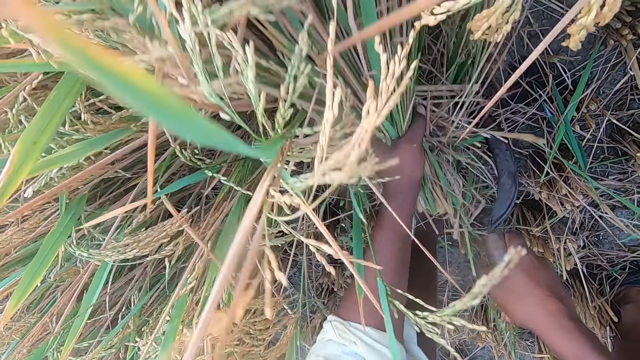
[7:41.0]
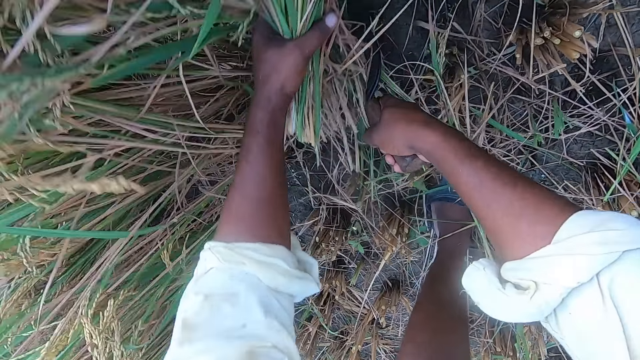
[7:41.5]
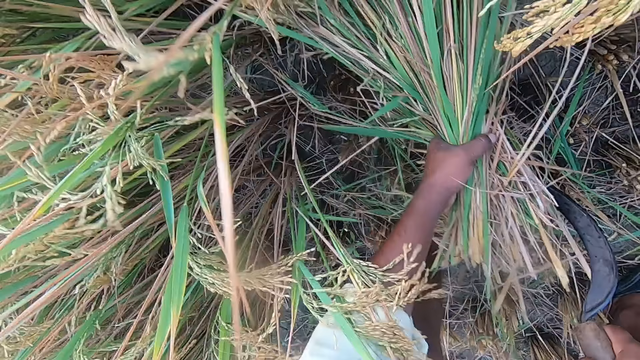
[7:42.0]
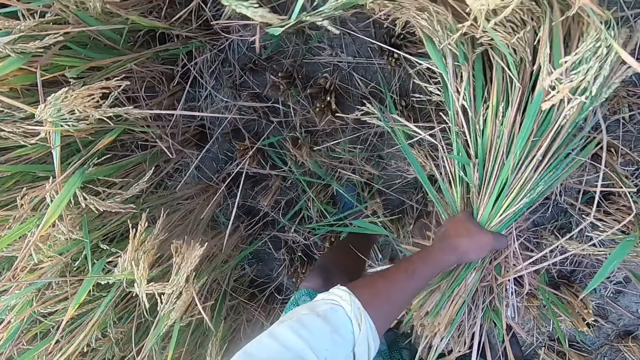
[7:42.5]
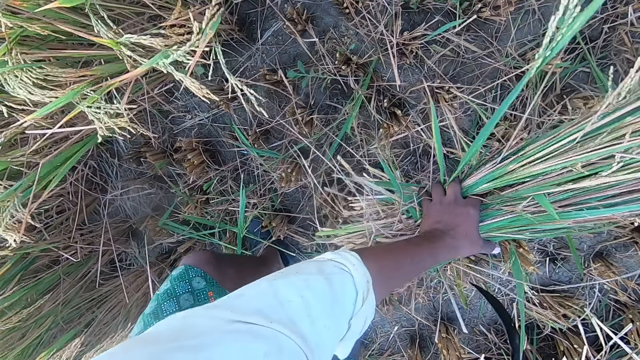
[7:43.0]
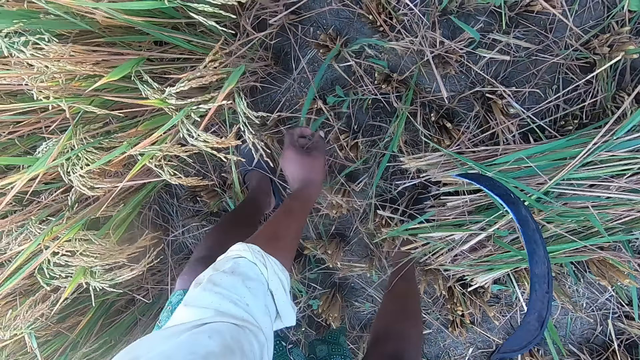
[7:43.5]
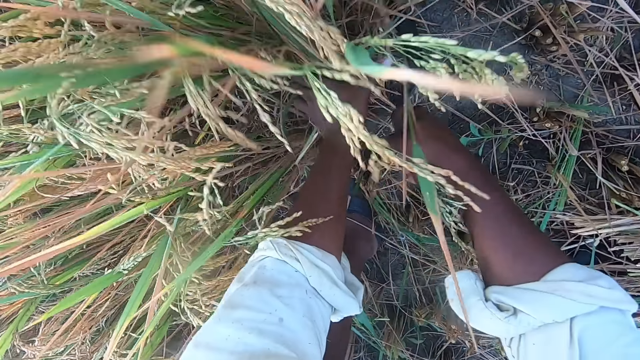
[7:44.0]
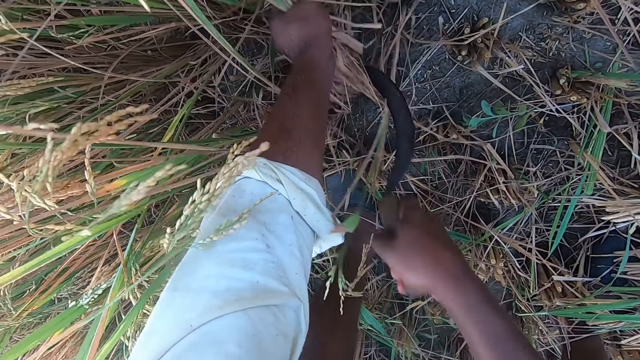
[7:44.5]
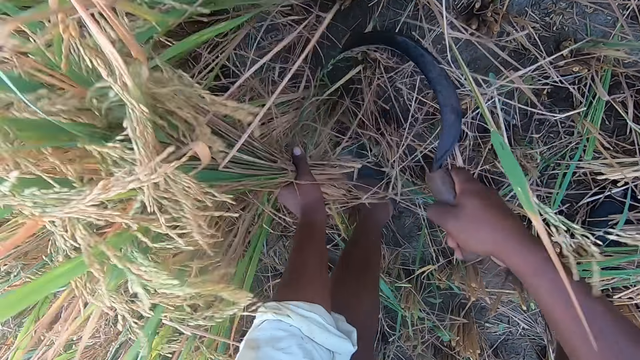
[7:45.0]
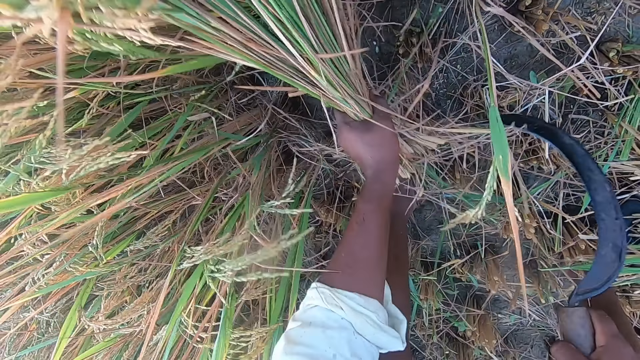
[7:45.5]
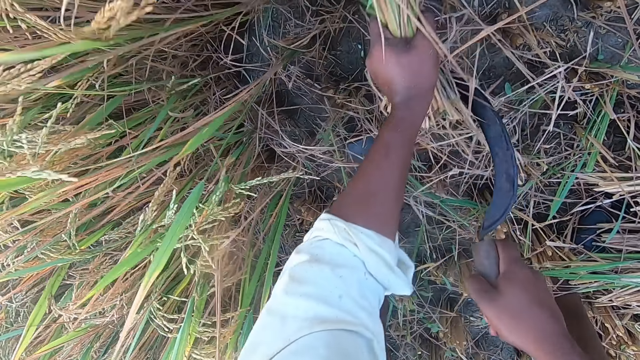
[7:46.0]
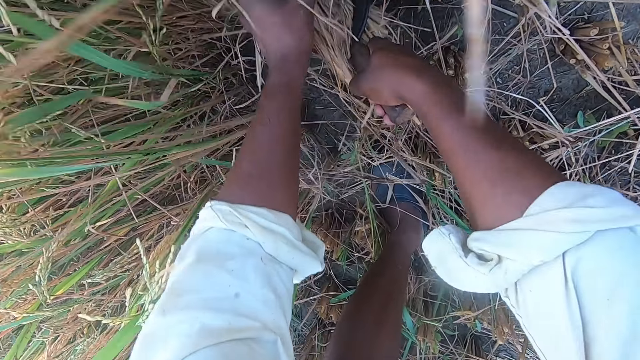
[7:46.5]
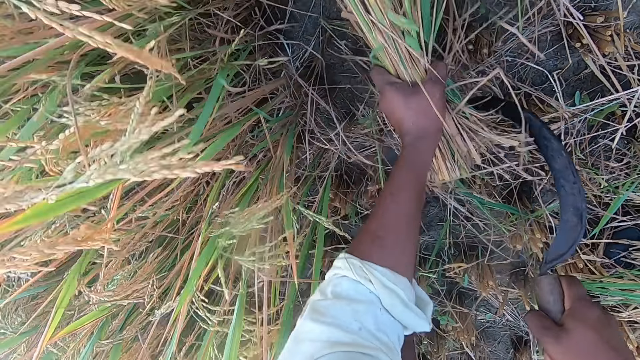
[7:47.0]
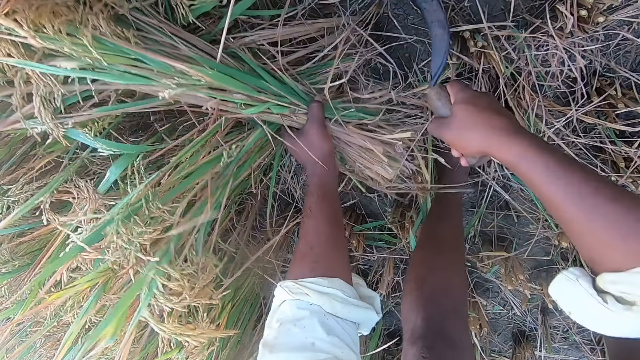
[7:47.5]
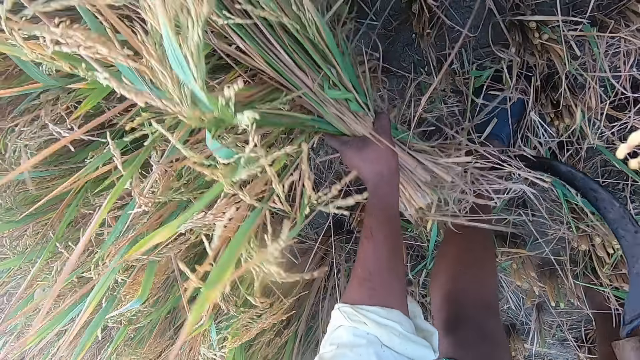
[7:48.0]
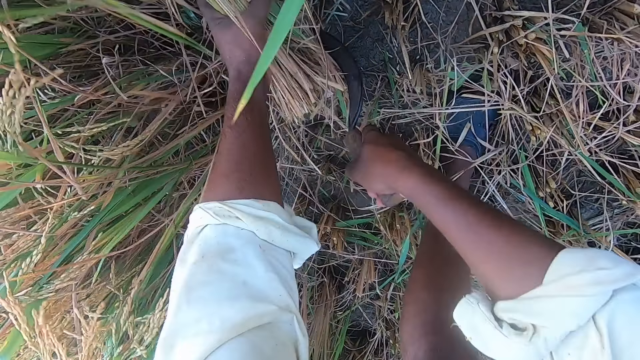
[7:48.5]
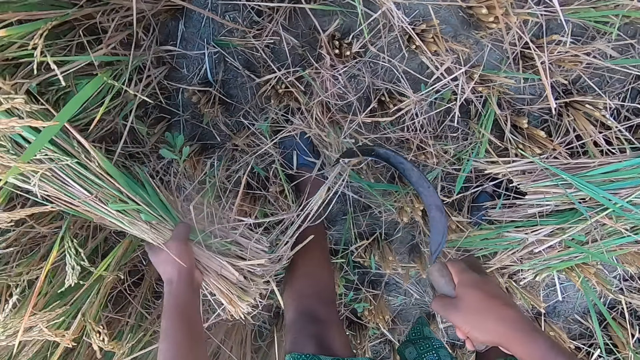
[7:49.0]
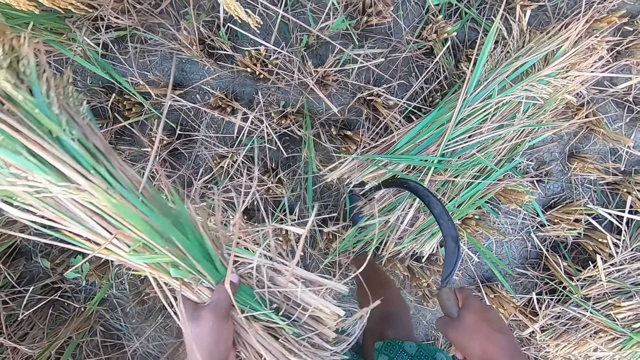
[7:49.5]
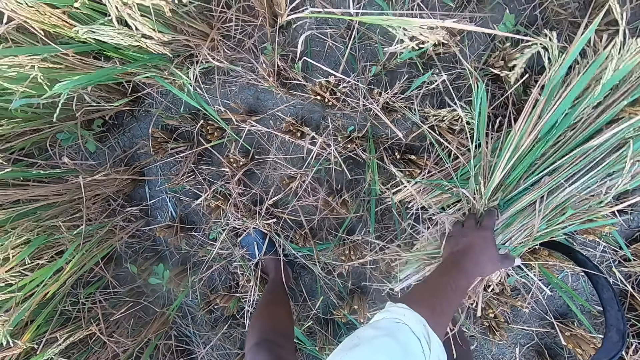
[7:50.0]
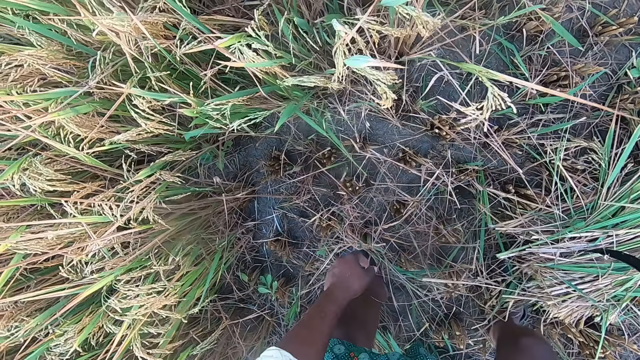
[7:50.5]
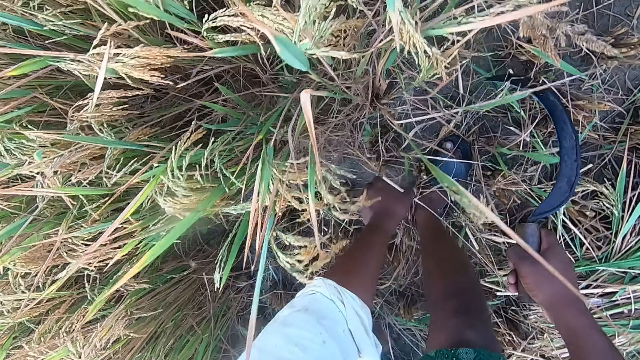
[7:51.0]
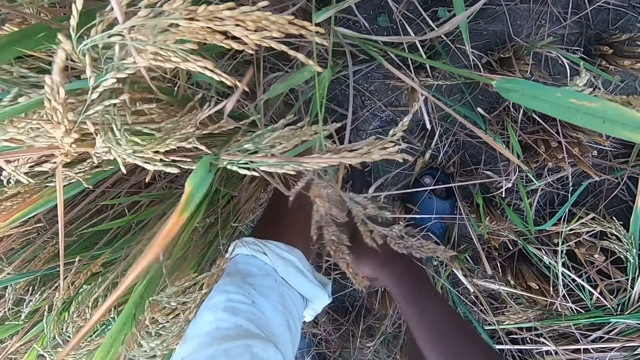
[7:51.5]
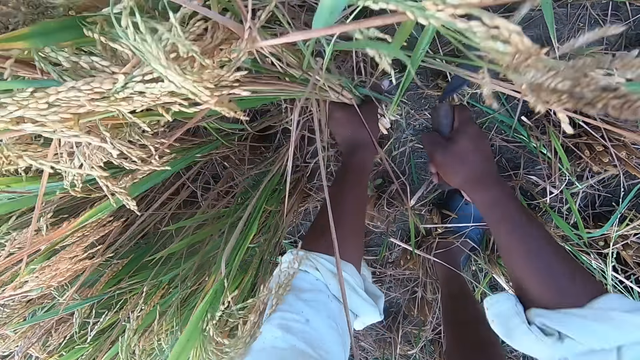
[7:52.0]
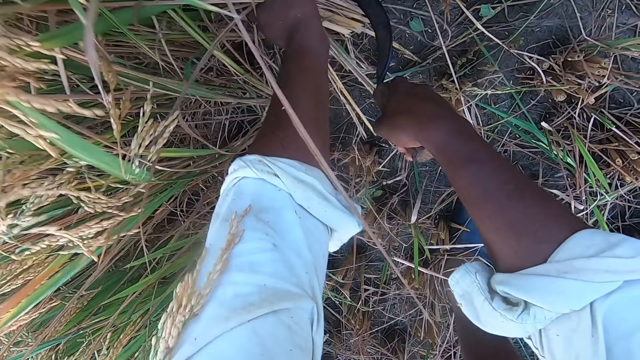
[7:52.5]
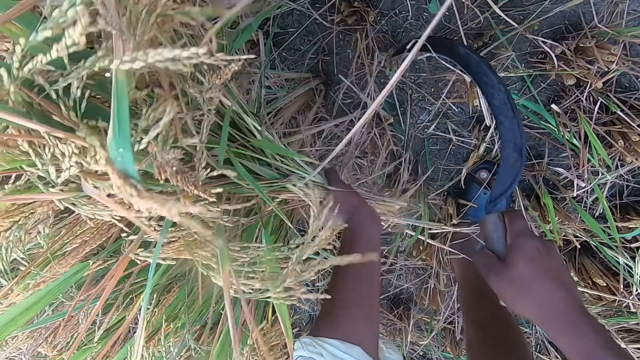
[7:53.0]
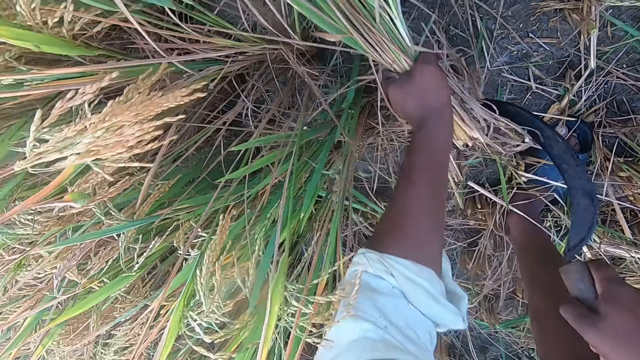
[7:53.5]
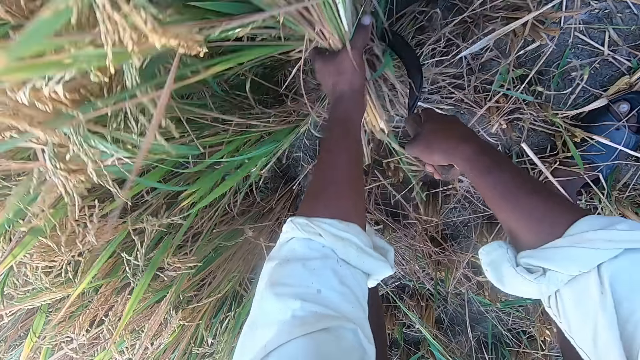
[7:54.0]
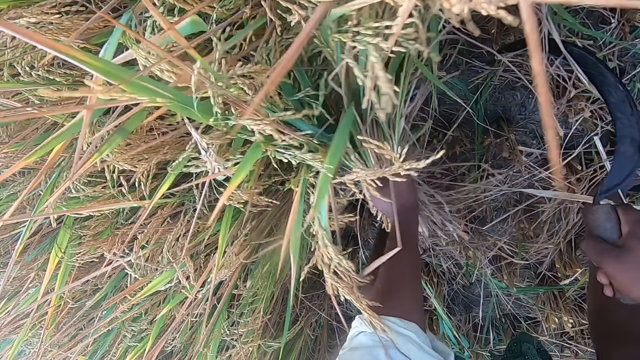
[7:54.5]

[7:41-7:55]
The camera wearer moves around. They drop the stack of straw or rice plants on the ground. They move around and hold the rice plants. They cut the straw from the ground with the sickle. They move around and drop the stack of straw on the ground. They move around and hold the rice plants. They cut the straw from the ground with the sickle.

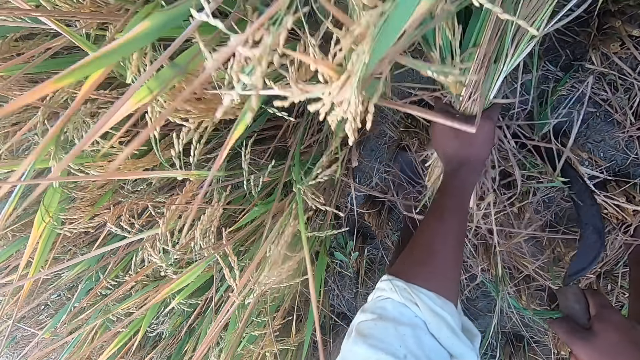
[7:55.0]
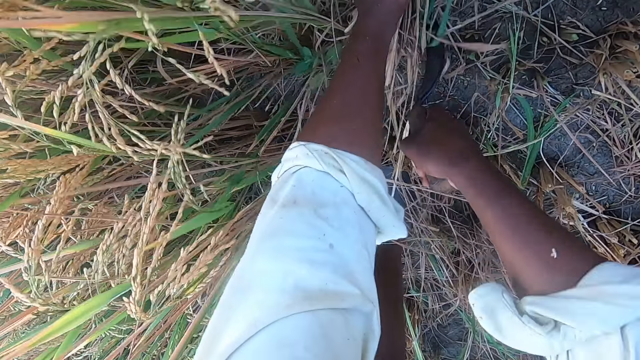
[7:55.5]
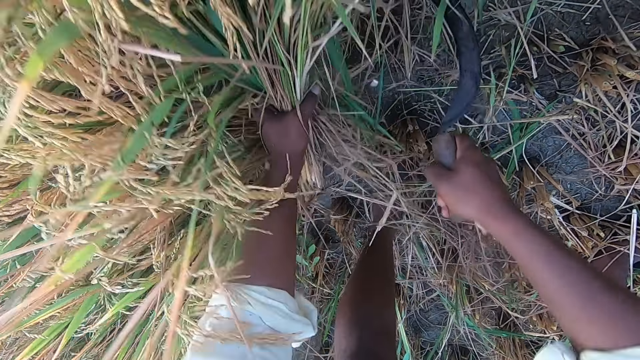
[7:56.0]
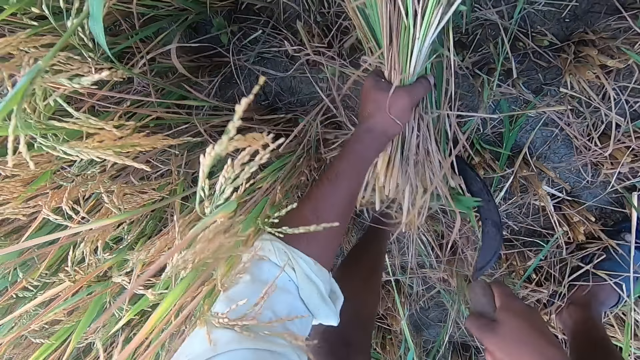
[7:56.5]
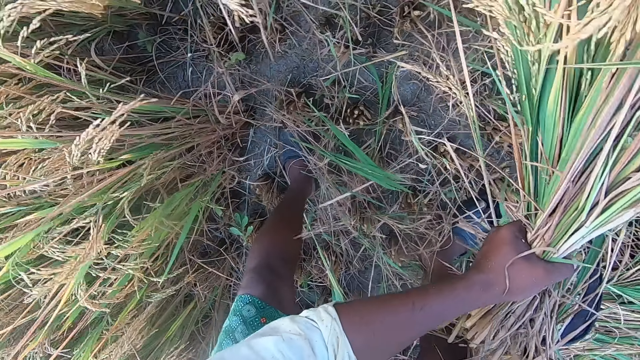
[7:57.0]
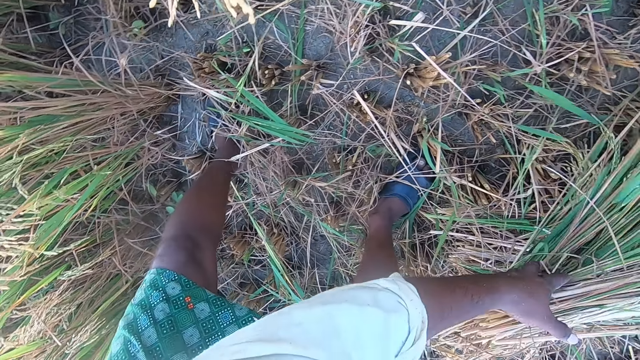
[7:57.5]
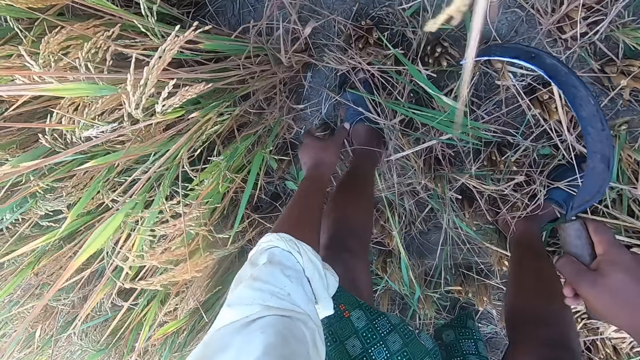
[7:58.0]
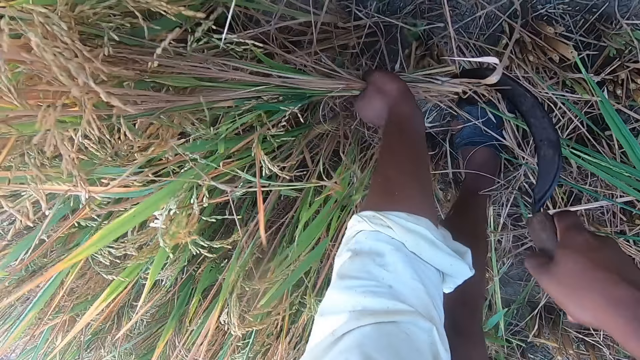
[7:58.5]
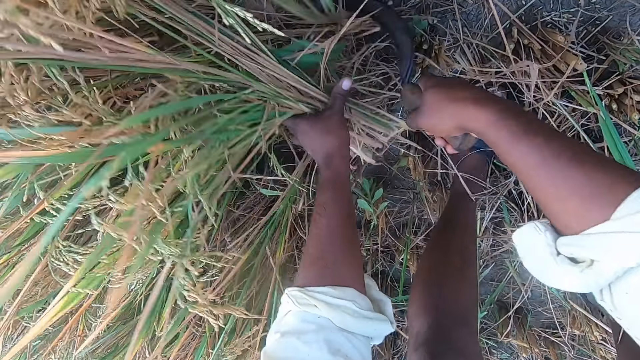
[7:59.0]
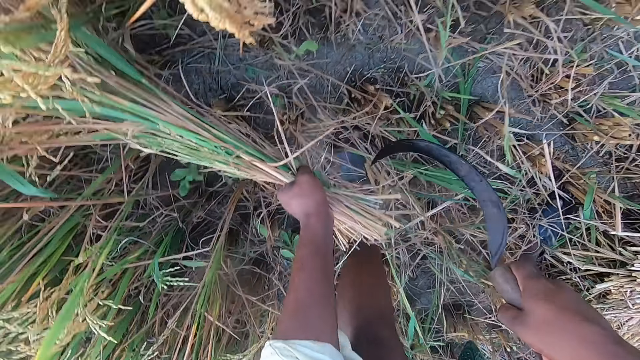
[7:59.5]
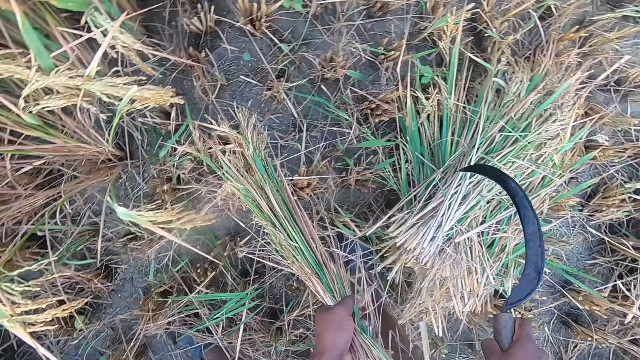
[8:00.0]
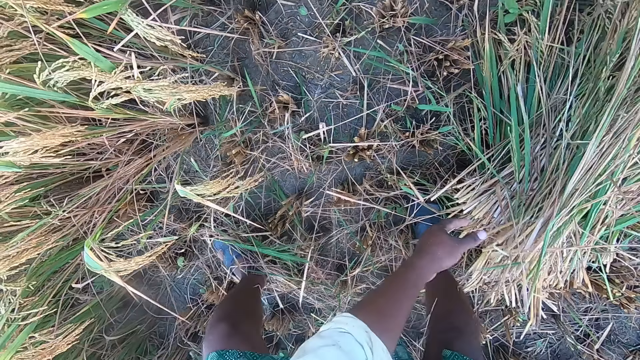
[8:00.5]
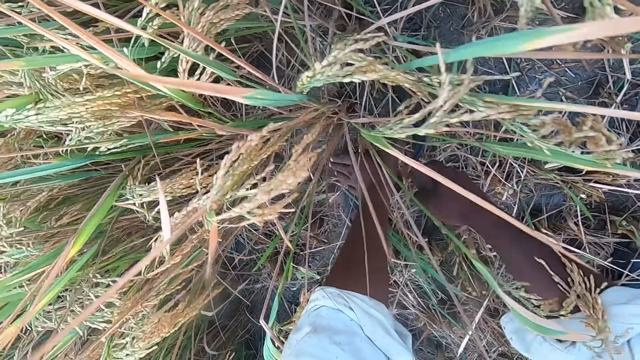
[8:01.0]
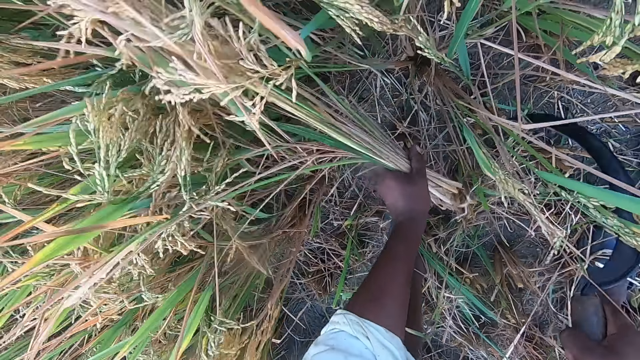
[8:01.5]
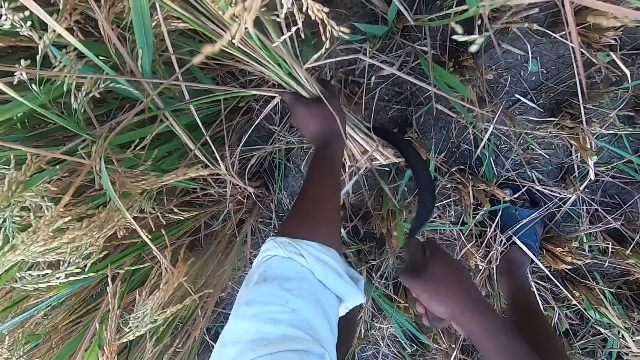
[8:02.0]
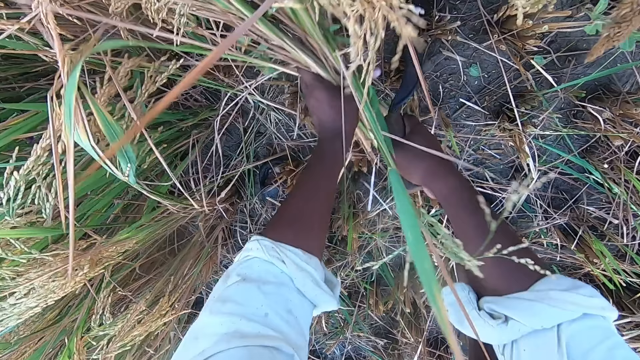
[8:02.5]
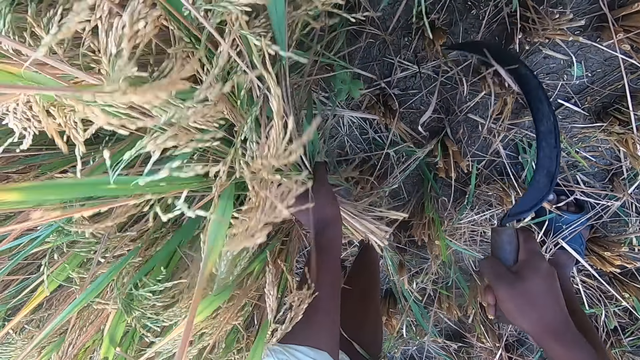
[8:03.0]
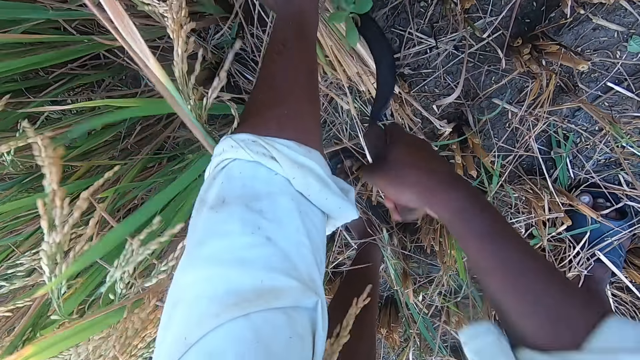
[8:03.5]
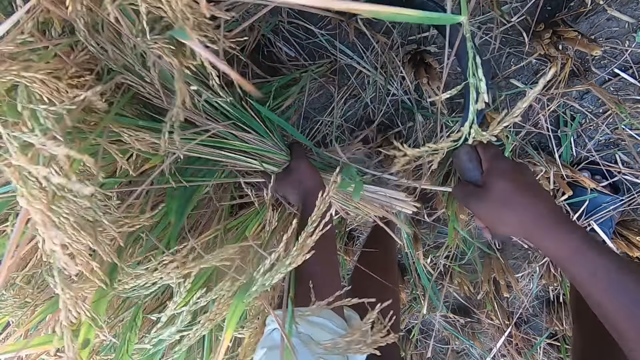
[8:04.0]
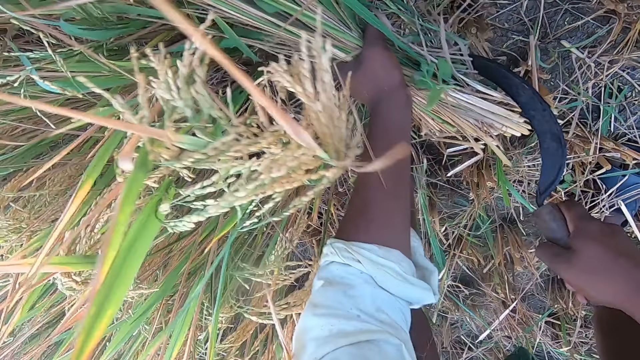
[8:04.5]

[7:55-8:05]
The camera wearer moves around. They drop the stack of straw or rice plants on the ground. They move around and hold the rice plants. They cut the straw from the ground with the sickle. They move around and drop the stack of straw on the ground. They move around and hold the rice plants. They cut the straw from the ground with the sickle.
